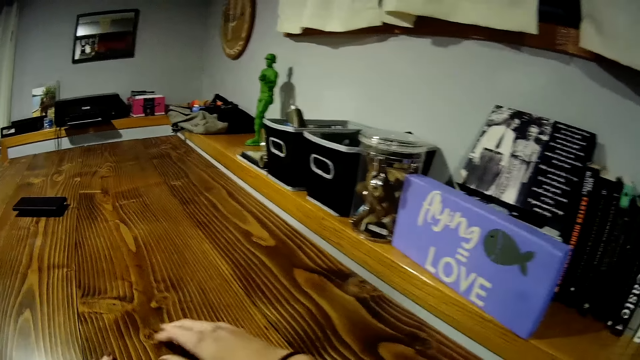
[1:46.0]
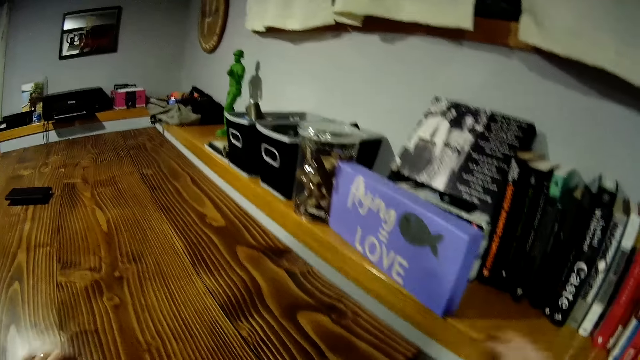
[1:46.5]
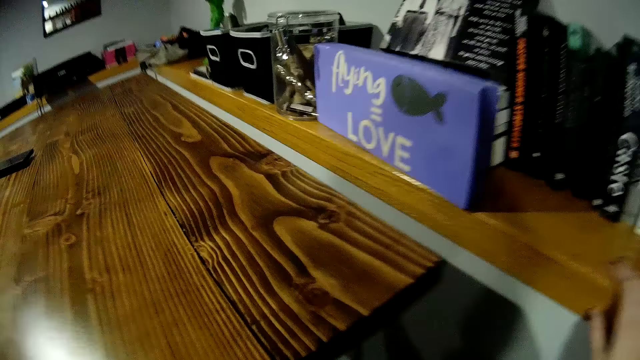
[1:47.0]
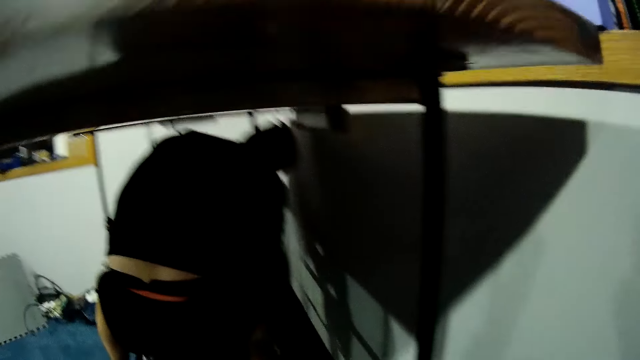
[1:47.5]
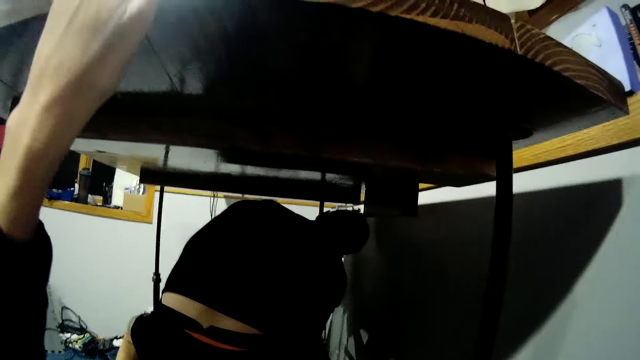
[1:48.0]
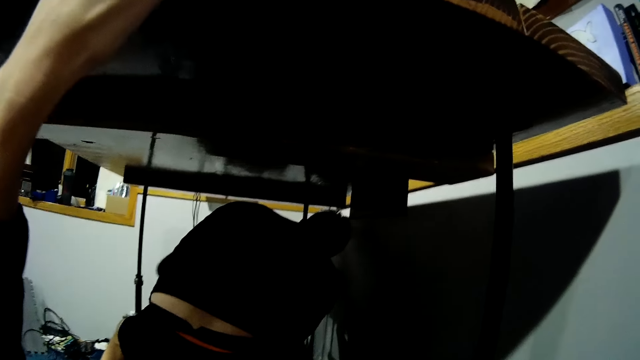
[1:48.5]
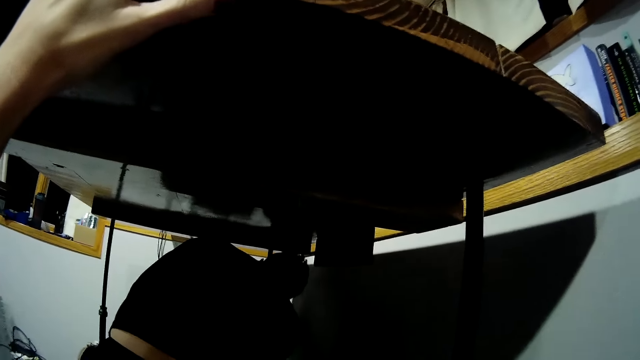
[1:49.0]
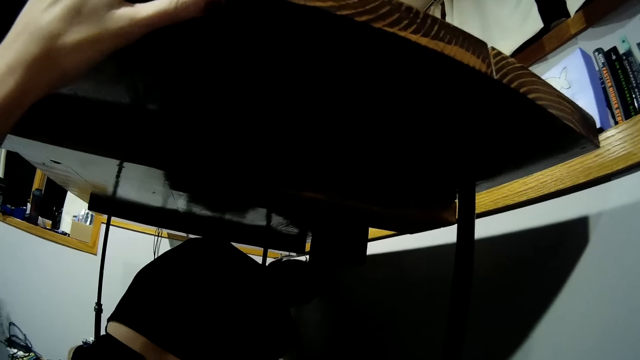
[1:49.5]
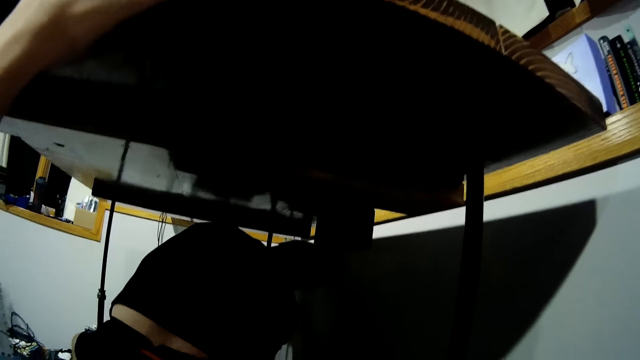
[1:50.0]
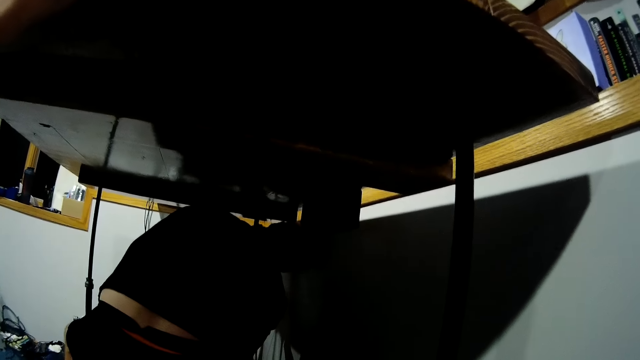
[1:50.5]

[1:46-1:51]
The camera wearer removes her right hand from the table. She looks under the table. She holds the table with her left hand.

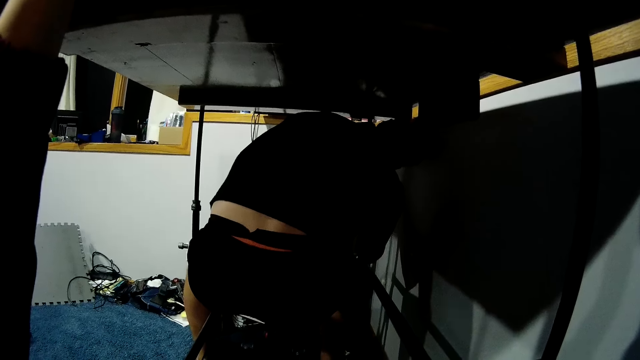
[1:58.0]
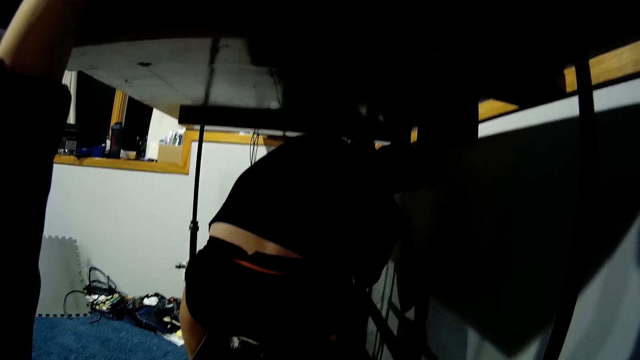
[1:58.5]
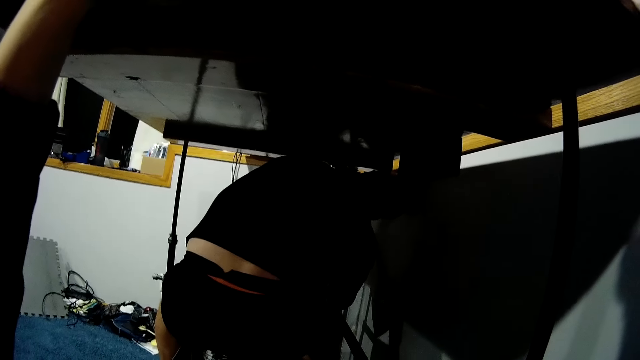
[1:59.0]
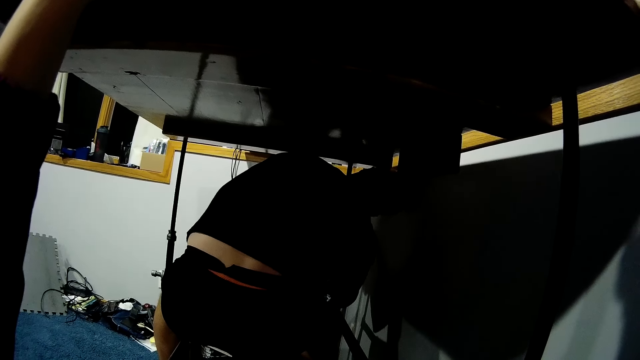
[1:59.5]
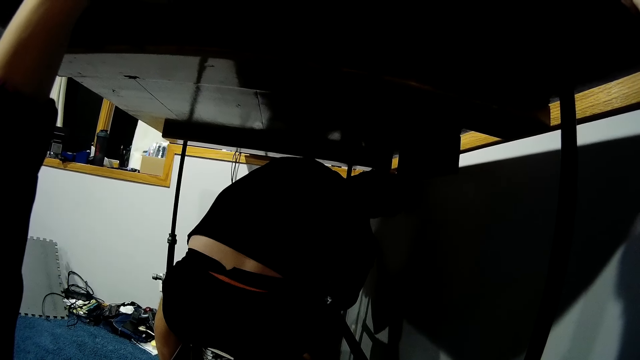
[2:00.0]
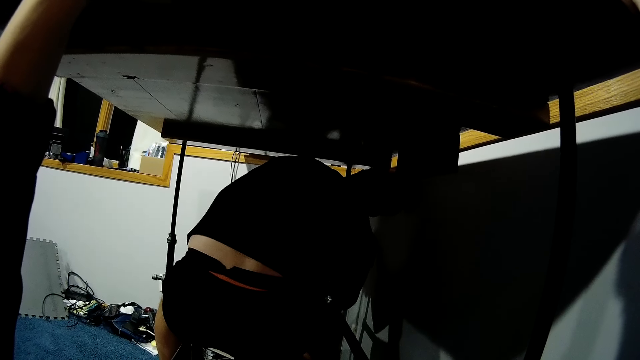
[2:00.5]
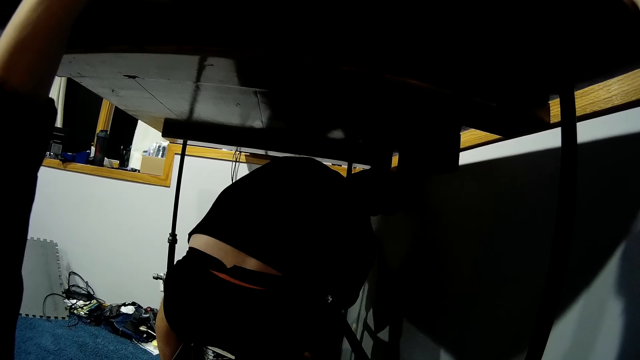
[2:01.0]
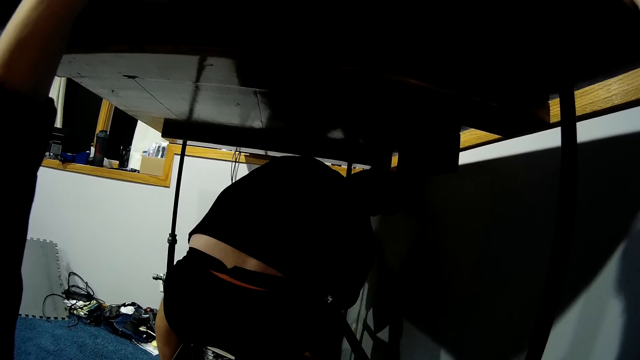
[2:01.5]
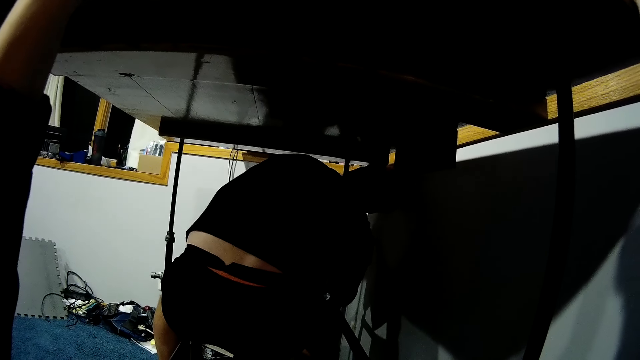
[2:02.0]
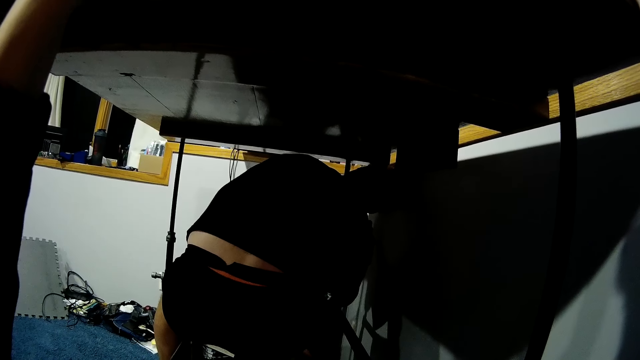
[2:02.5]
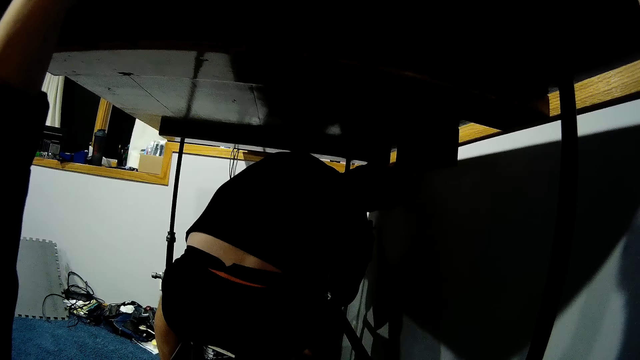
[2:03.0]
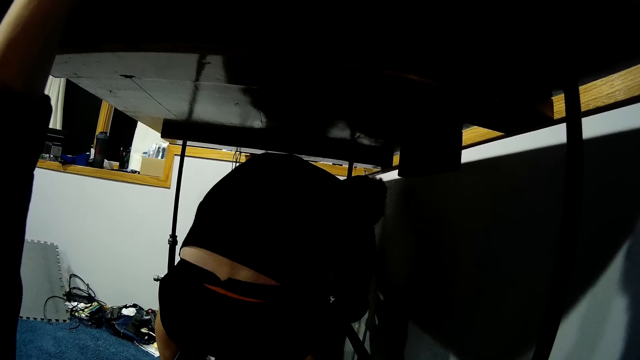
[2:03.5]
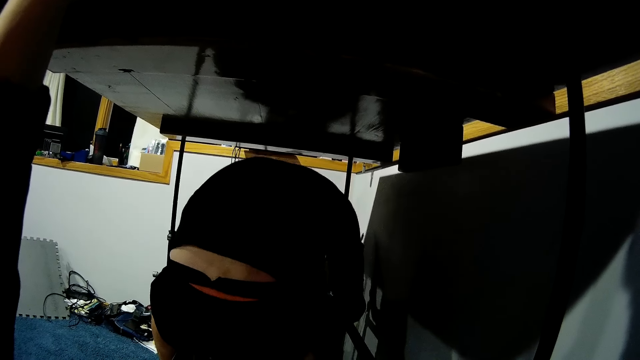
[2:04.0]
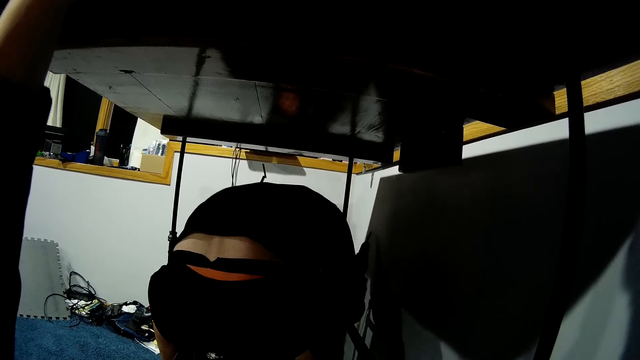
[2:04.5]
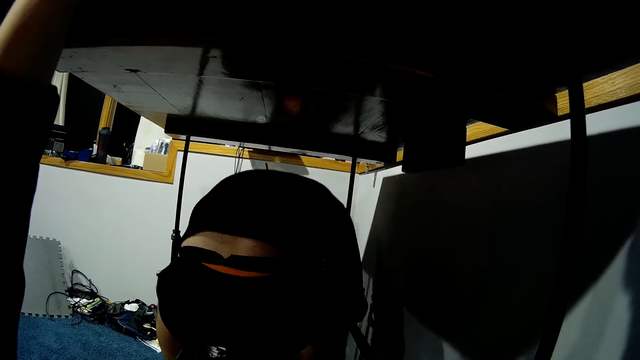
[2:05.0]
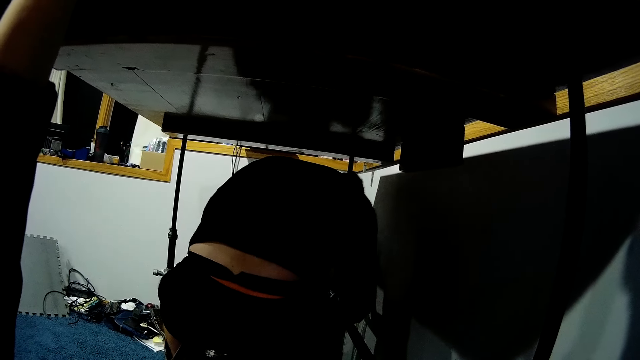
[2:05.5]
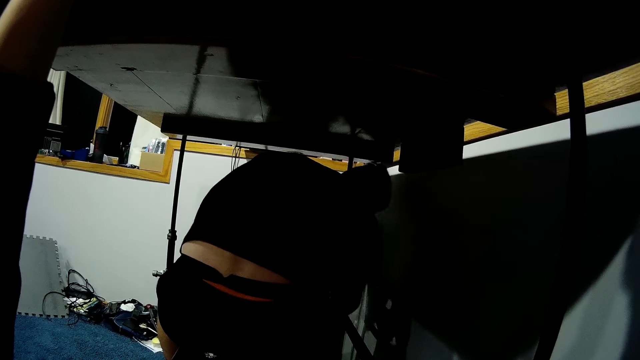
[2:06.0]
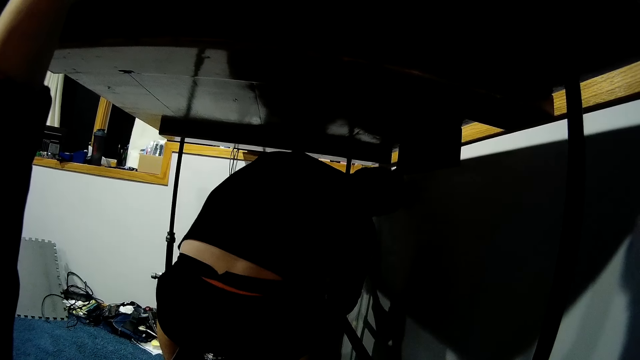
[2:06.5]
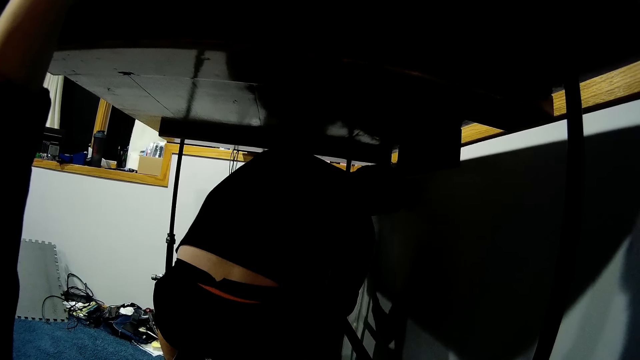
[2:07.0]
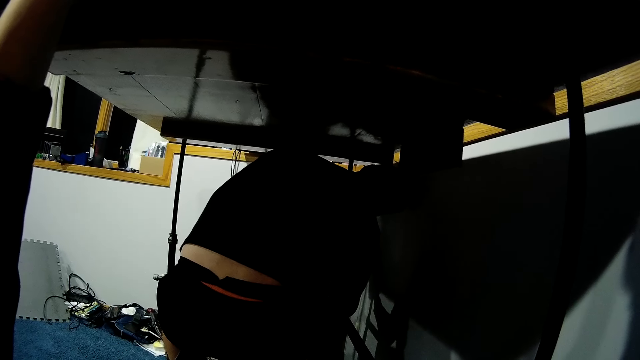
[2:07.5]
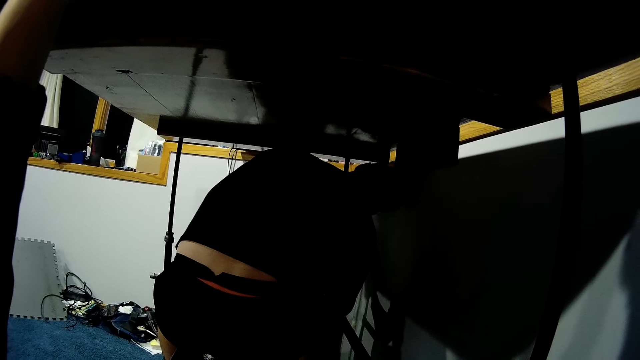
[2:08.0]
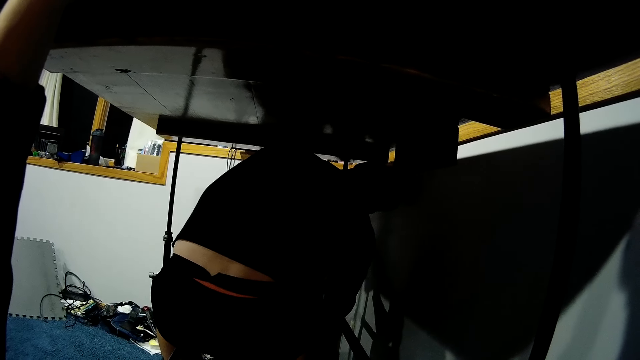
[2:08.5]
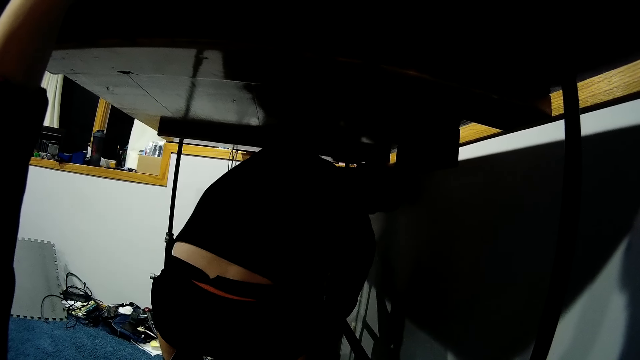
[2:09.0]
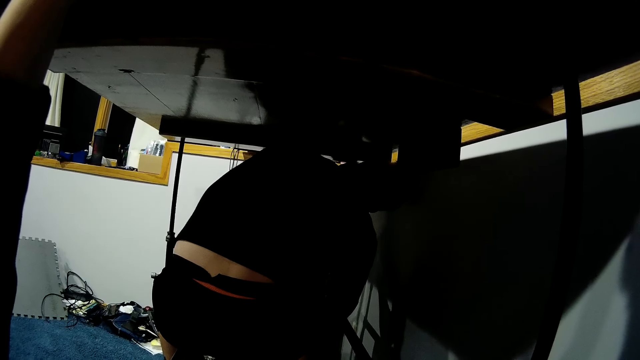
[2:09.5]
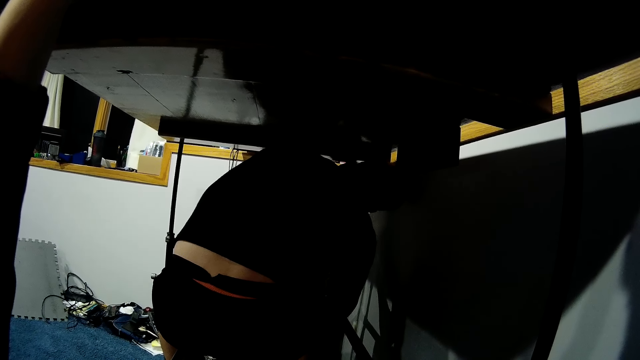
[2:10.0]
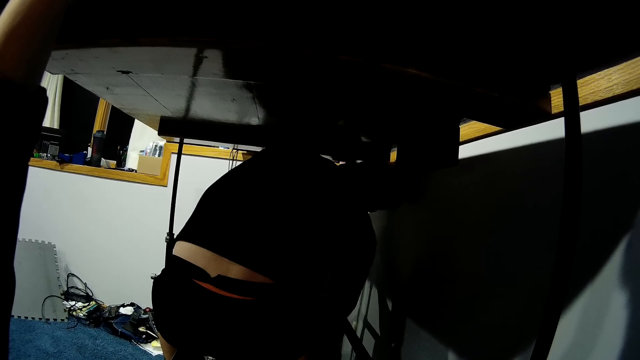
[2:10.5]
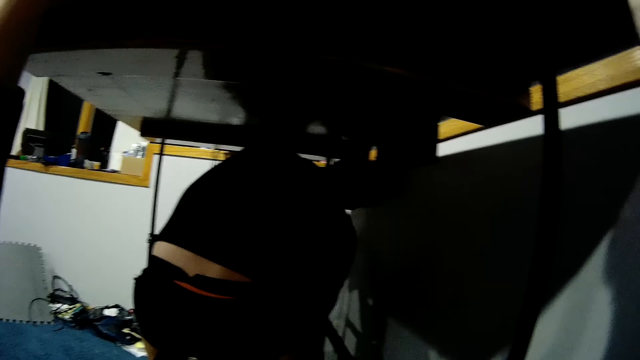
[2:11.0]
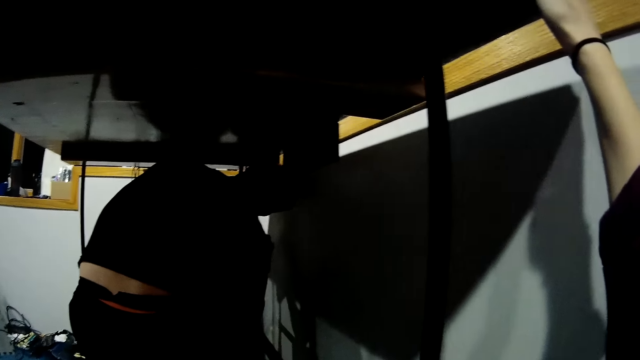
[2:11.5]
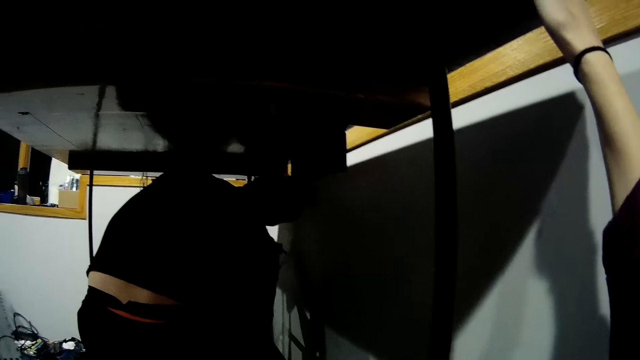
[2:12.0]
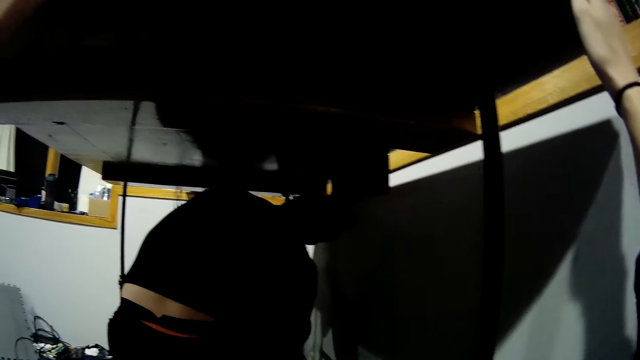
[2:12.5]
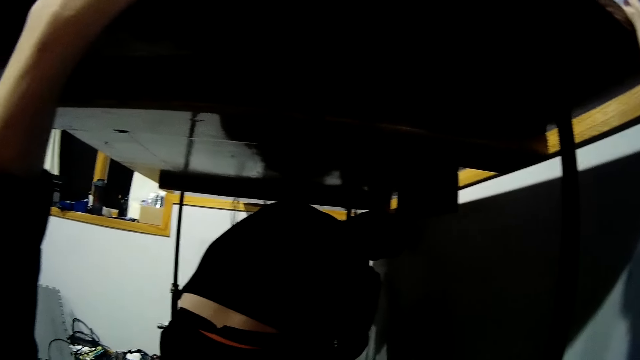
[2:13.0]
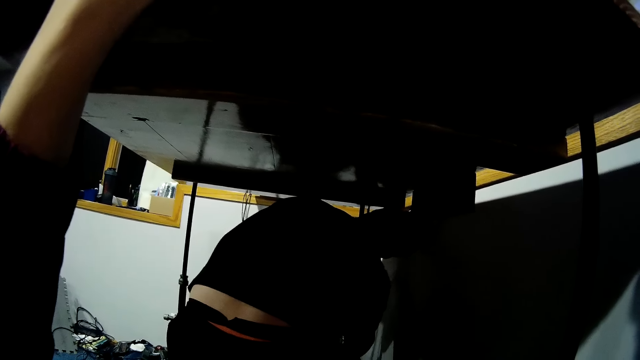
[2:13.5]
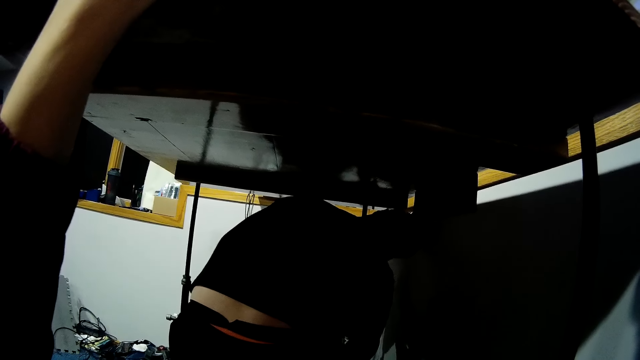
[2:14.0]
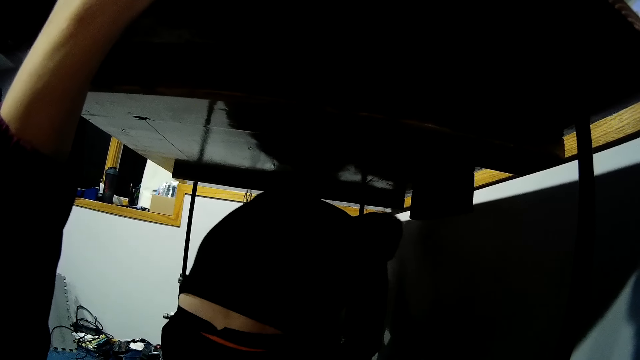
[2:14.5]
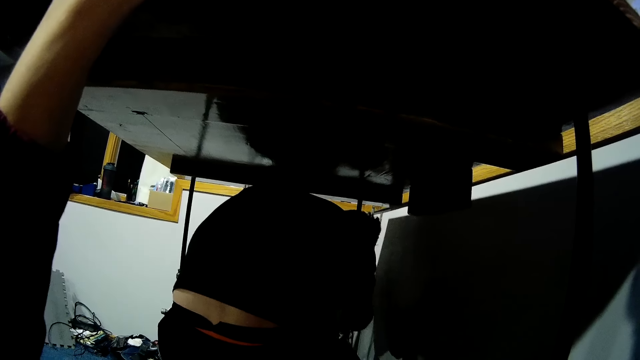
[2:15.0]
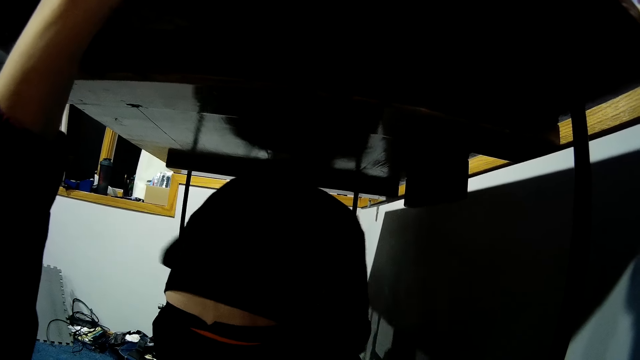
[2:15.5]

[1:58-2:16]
A man drills the screw in the table with the drilling machine. The man removes the drilling machine from the table. The man picks up another screw from the floor. The man places the screw on the drilling machine. The man places the drilling machine under the table. The man drills the table with the drilling machine. The man removes the drilling machine from the table.
